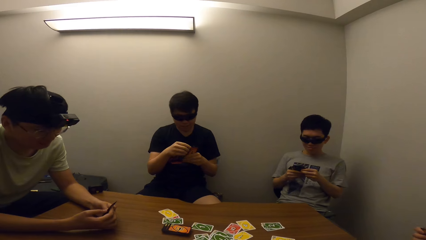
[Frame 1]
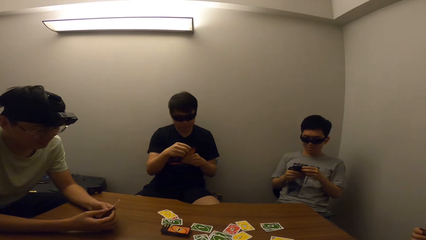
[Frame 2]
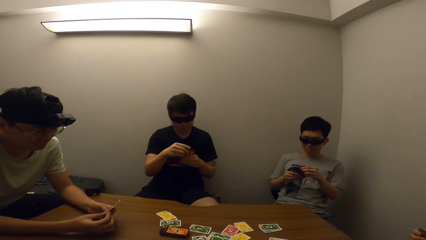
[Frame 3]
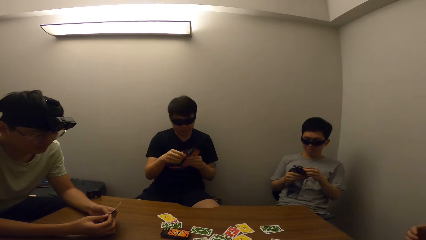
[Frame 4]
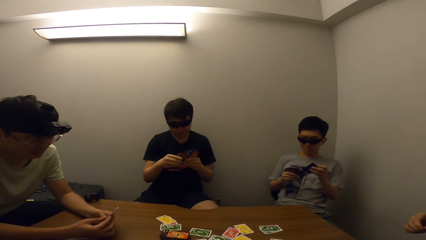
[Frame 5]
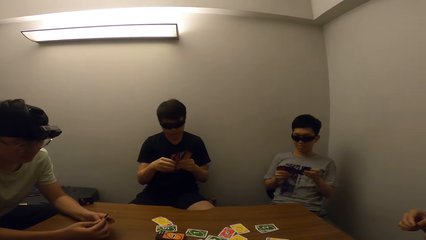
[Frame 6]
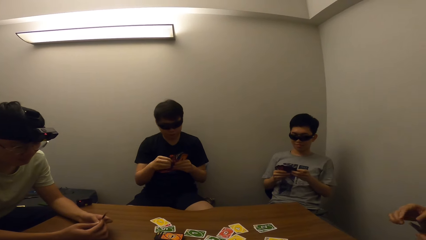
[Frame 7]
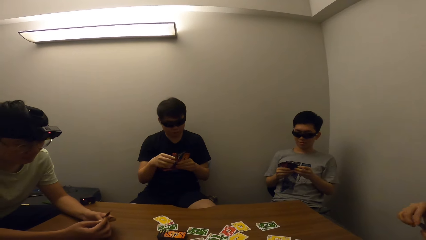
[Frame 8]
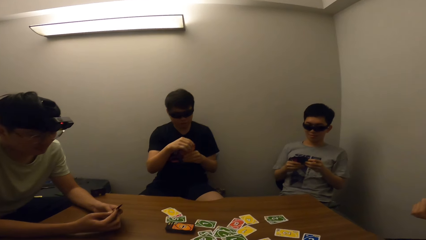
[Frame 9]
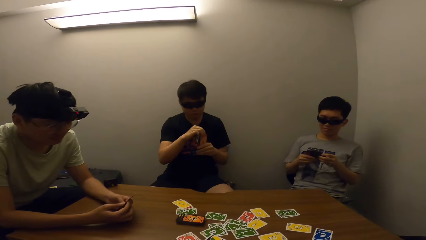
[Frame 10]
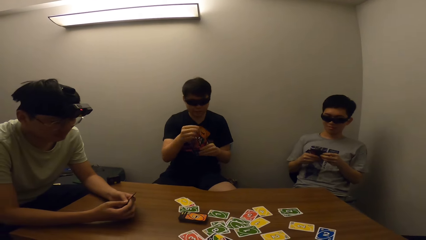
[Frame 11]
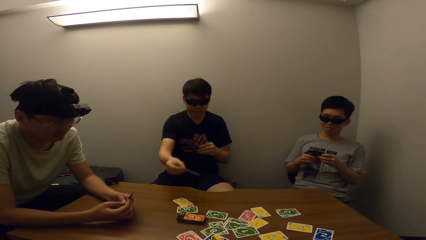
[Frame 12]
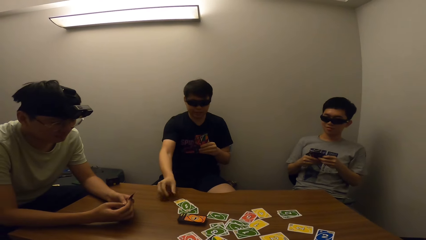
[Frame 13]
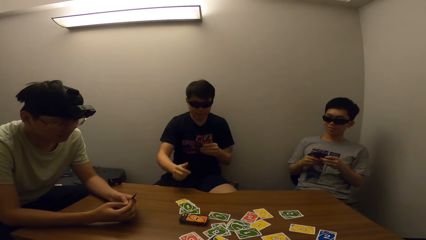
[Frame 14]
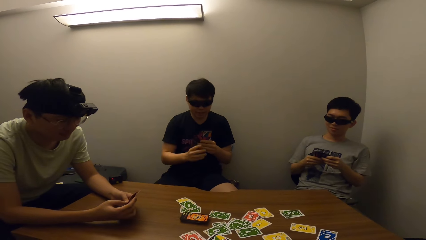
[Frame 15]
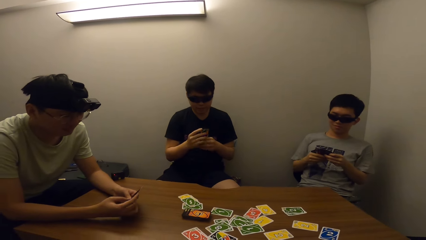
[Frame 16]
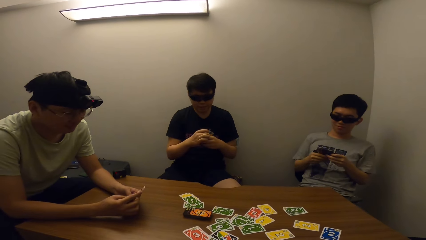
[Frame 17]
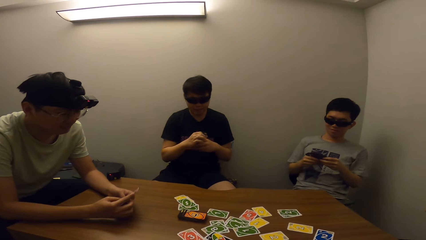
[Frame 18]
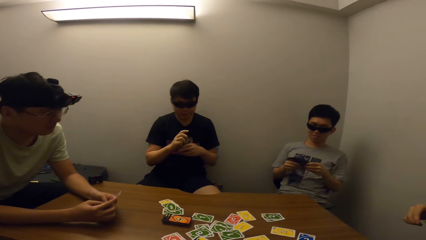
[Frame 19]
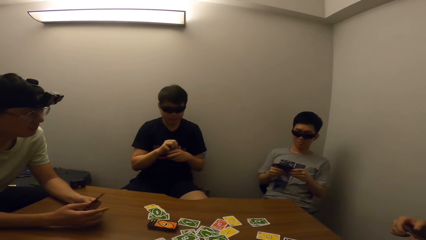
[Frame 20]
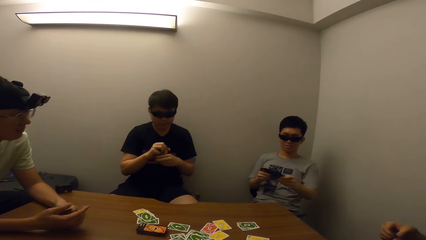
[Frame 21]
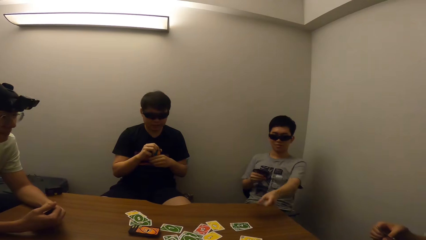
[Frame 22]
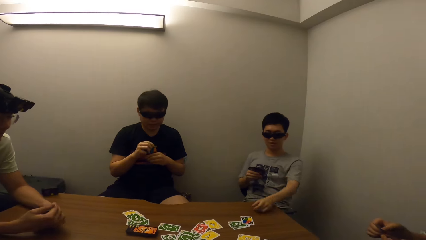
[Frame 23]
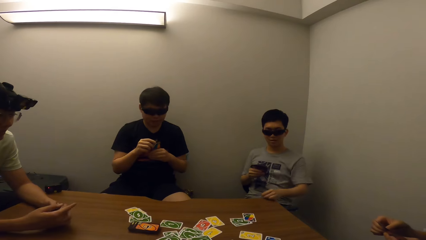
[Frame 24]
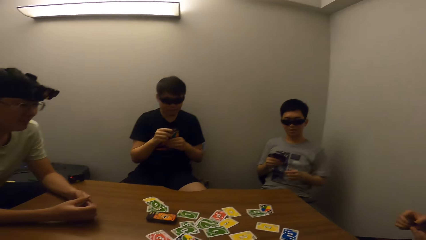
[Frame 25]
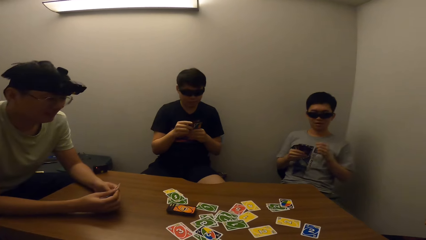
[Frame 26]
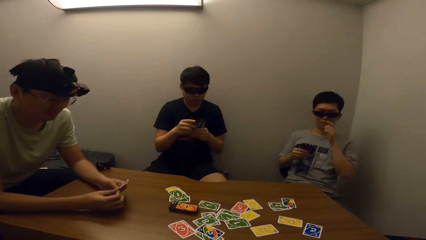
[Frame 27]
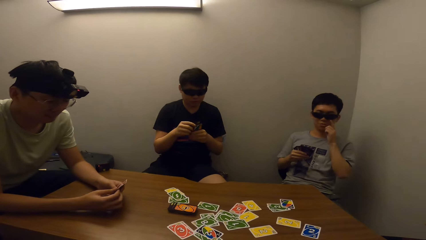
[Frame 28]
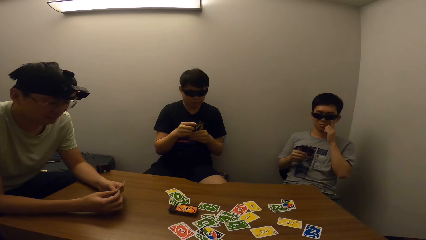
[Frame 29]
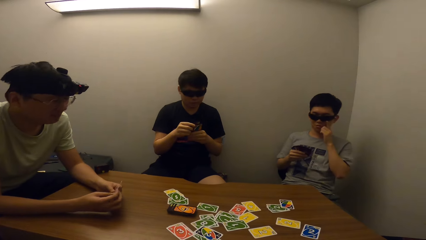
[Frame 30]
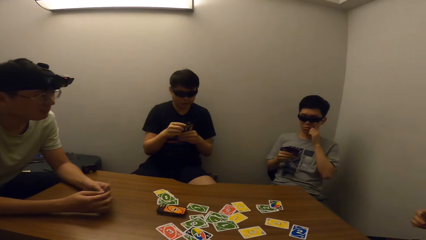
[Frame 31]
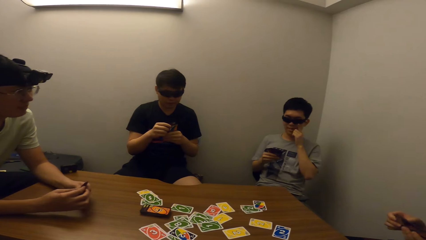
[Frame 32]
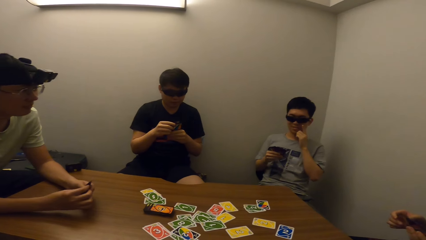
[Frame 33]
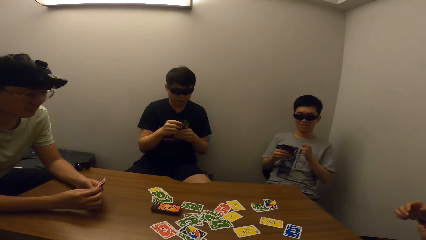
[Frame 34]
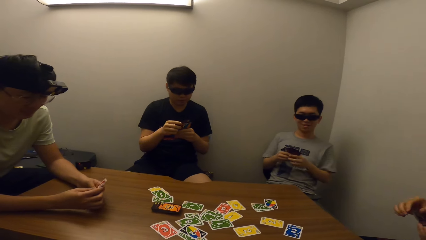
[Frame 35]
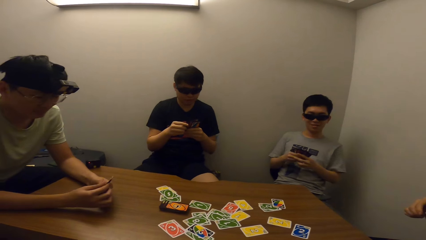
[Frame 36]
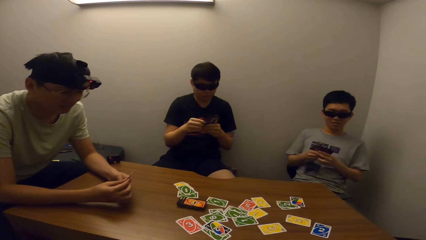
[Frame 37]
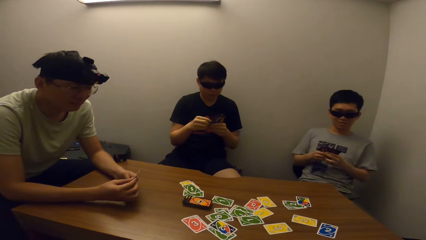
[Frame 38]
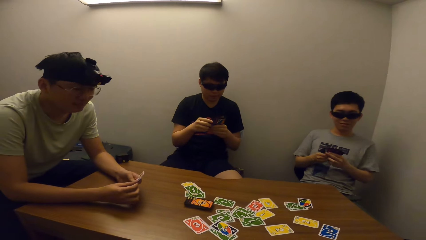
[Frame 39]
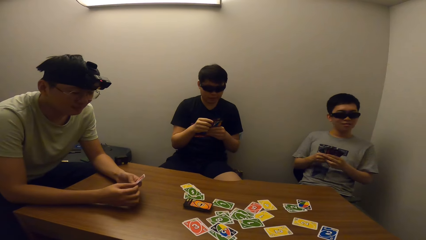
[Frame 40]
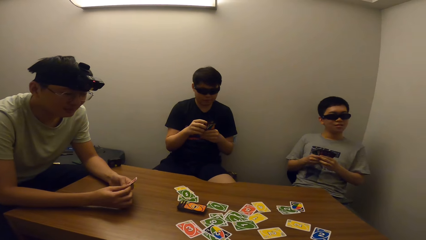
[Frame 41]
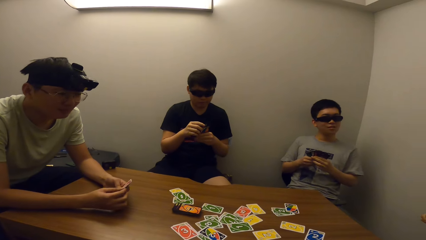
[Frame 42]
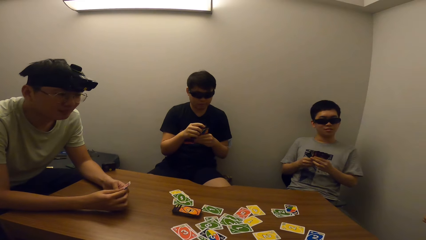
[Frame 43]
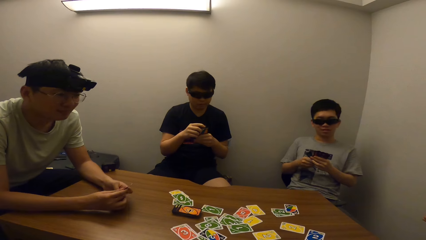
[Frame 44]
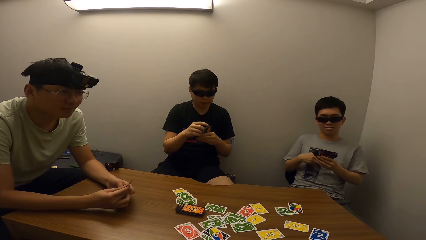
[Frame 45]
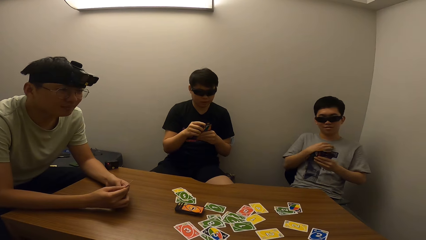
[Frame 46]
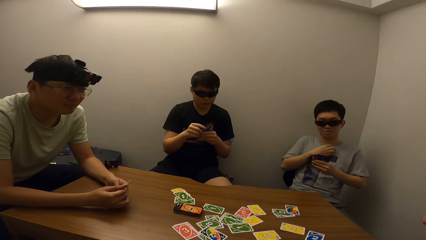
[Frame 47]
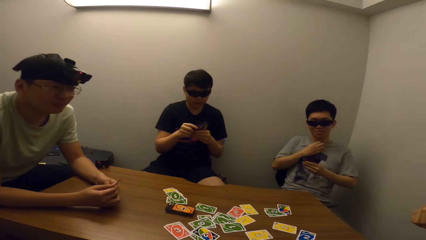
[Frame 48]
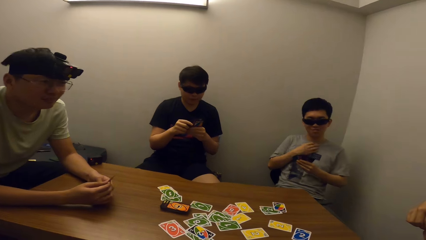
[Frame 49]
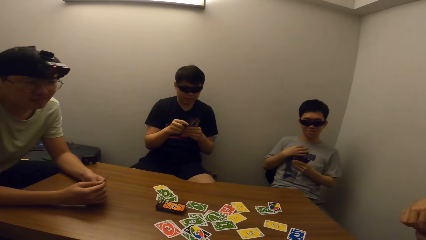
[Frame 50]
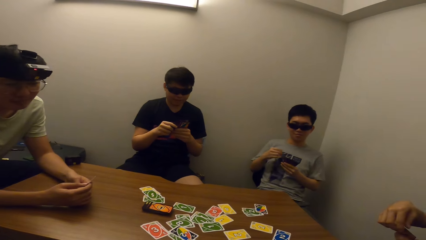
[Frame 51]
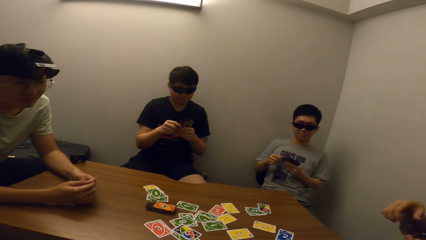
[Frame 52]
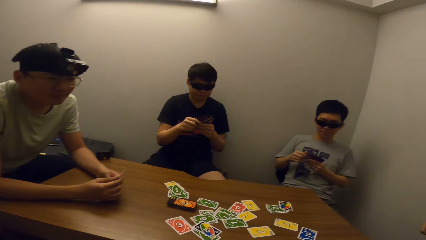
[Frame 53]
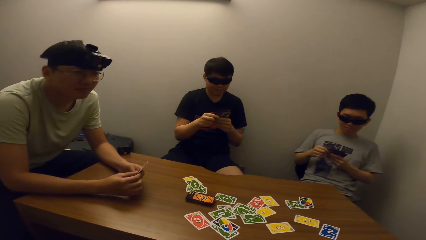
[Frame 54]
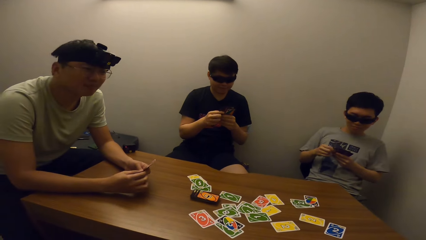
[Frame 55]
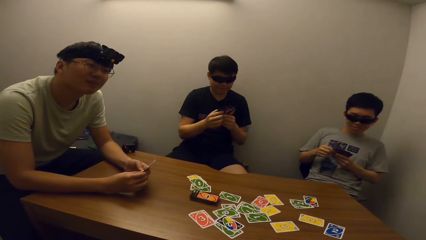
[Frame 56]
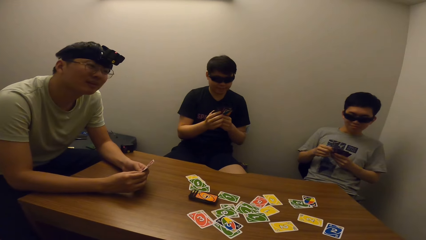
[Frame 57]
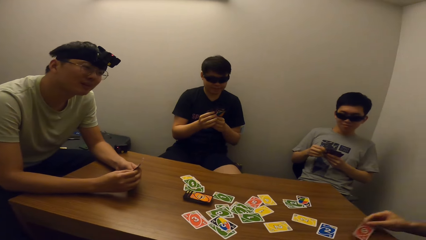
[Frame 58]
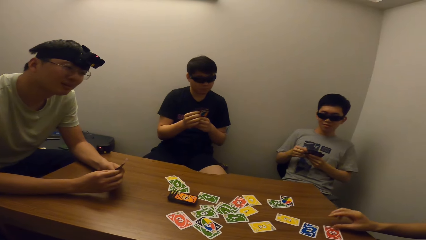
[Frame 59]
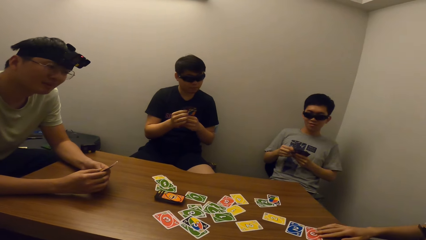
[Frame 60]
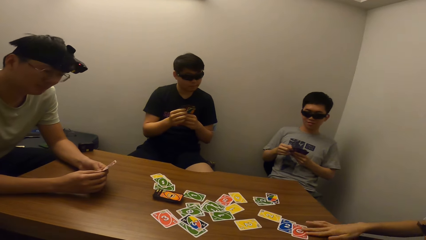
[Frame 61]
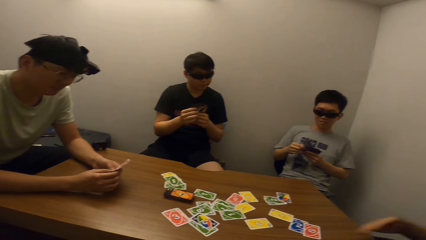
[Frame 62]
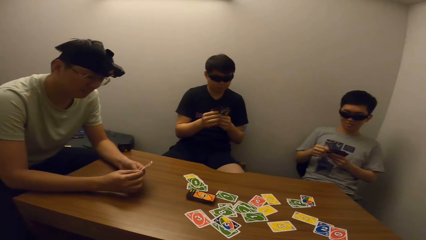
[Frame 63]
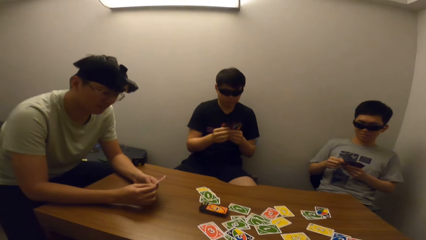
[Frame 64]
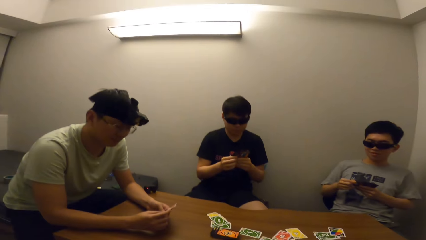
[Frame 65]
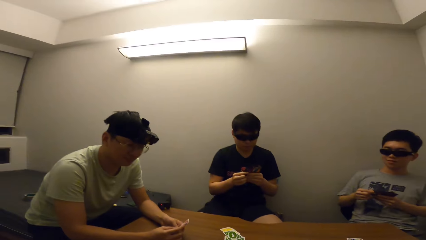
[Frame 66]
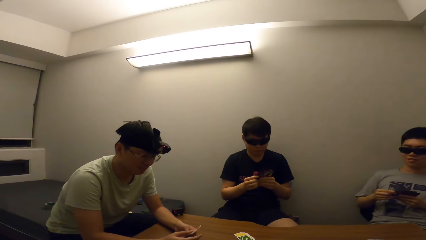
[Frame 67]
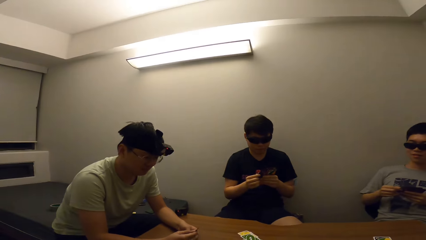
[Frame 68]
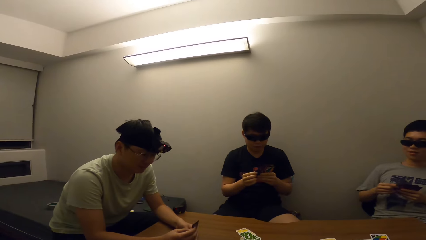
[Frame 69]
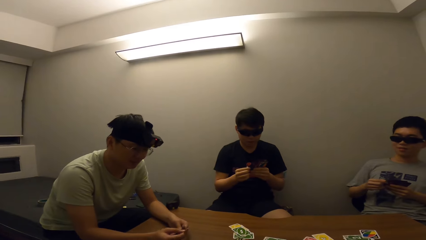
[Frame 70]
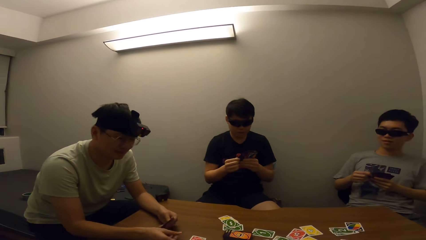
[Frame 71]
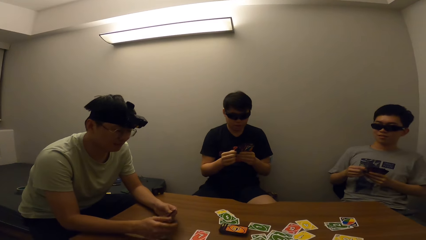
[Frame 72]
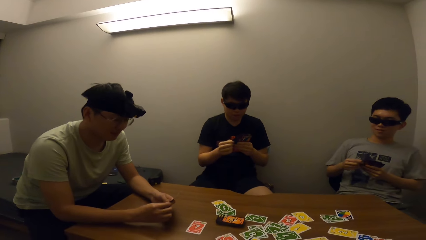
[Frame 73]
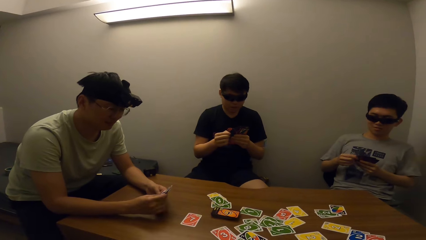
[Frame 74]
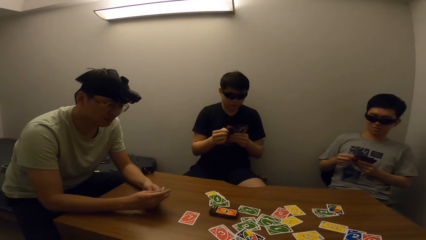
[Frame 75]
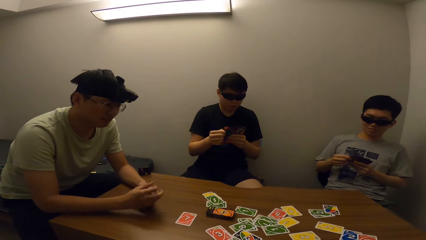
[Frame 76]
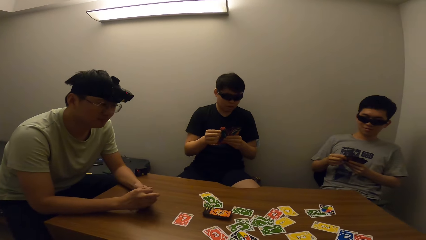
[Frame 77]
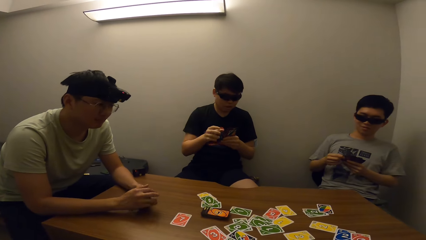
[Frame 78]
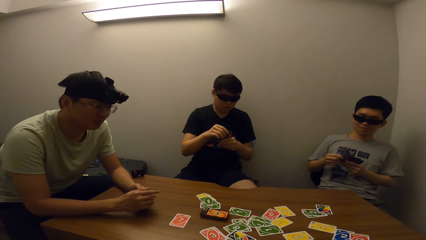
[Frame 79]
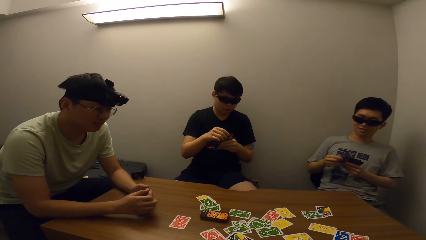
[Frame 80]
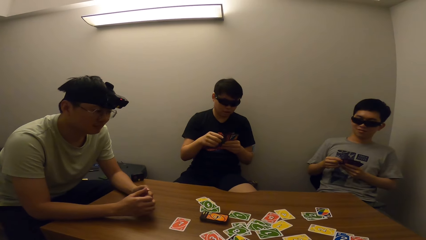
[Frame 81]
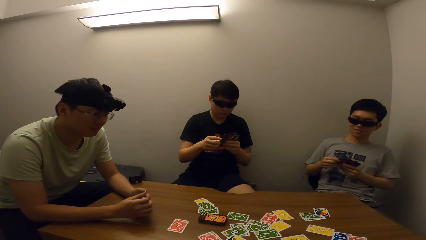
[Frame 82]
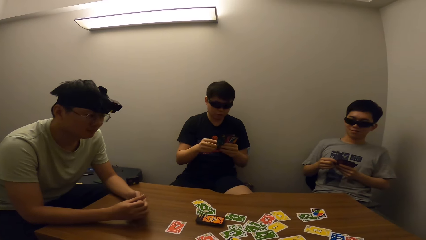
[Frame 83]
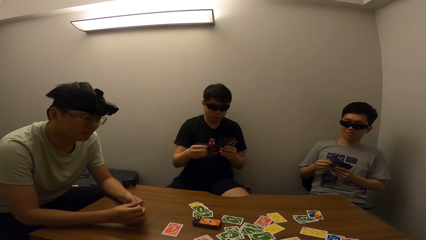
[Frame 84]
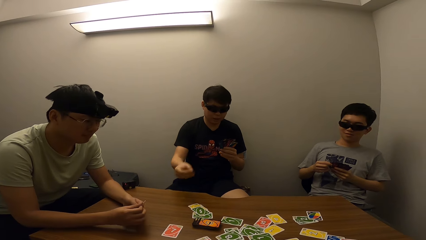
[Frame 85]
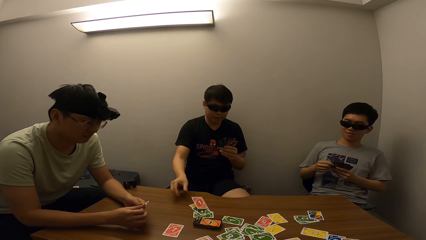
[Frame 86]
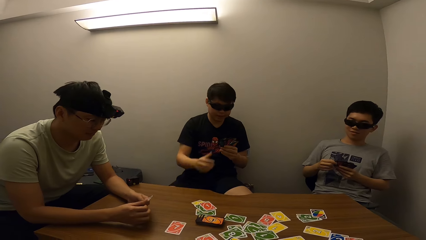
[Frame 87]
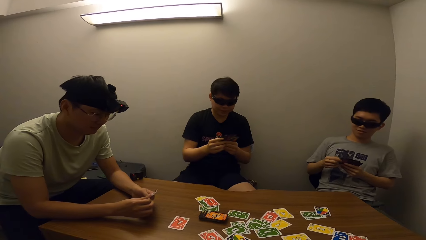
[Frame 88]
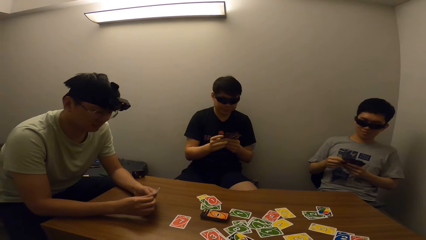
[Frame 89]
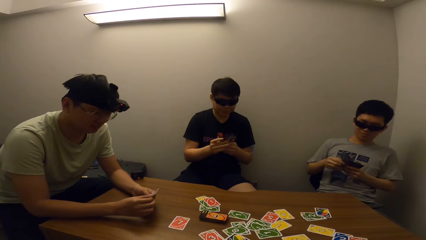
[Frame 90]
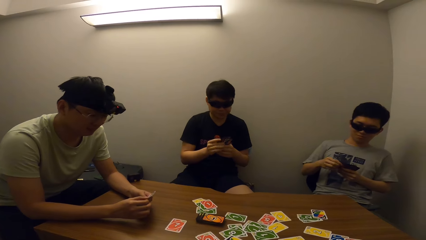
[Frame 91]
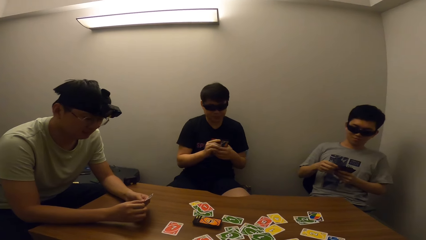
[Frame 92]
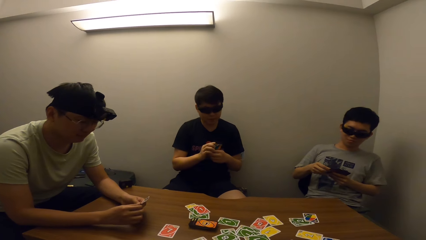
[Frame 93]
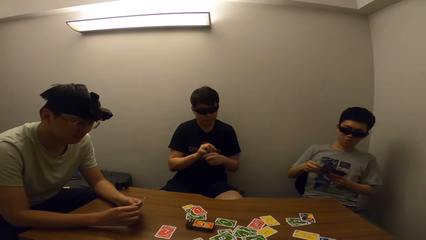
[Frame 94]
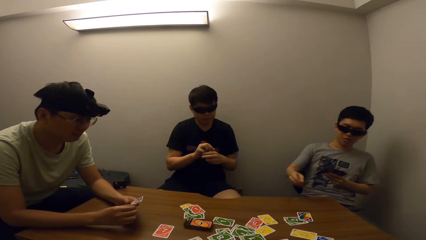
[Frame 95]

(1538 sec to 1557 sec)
A man adjusts the cards. The man drops cards on the table and adjusts the cards. Another man drops cards on the table. The other man adjusts his camera. The other man scratches his chest. A third man drops cards on the table. A person puts down the card. The first man drops cards on the table.
